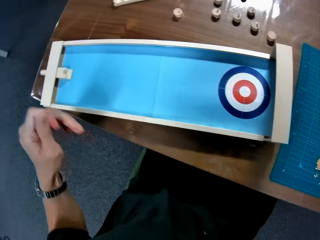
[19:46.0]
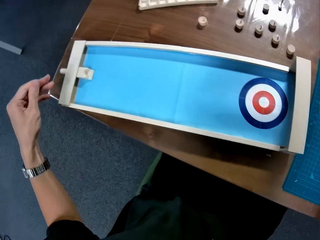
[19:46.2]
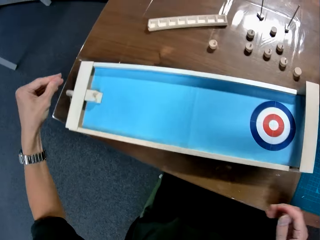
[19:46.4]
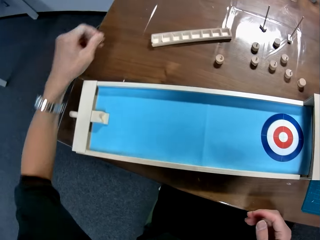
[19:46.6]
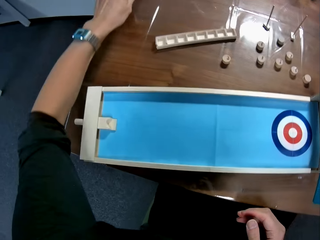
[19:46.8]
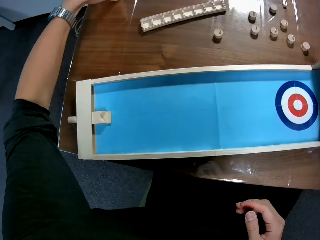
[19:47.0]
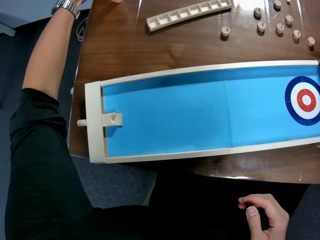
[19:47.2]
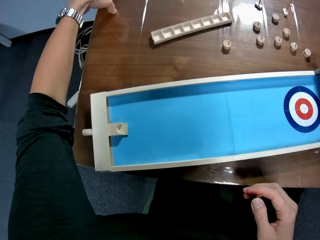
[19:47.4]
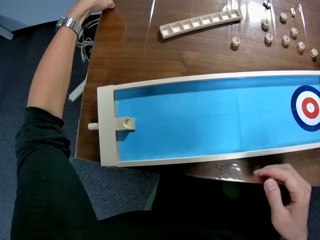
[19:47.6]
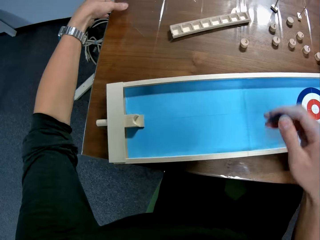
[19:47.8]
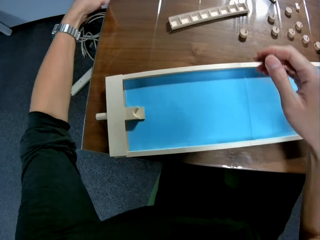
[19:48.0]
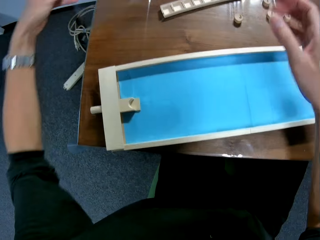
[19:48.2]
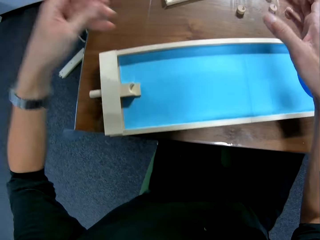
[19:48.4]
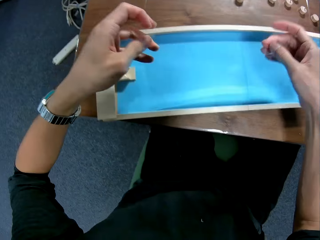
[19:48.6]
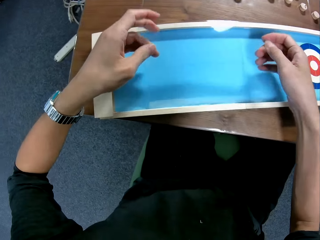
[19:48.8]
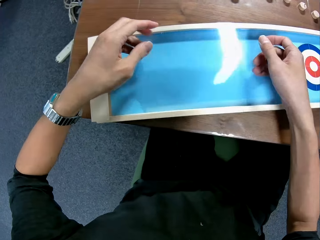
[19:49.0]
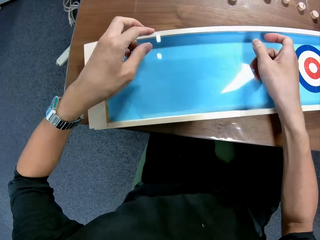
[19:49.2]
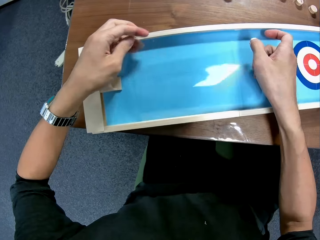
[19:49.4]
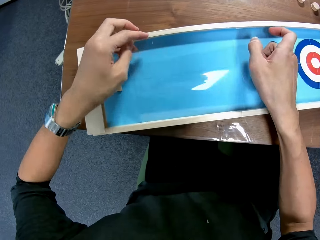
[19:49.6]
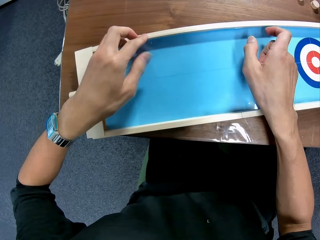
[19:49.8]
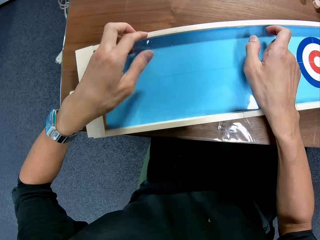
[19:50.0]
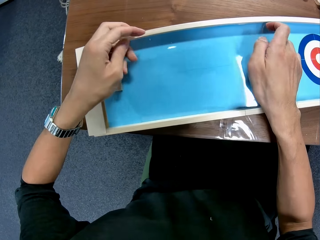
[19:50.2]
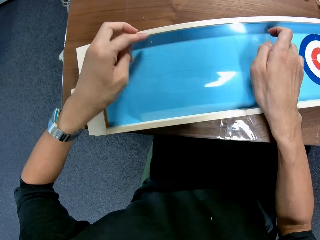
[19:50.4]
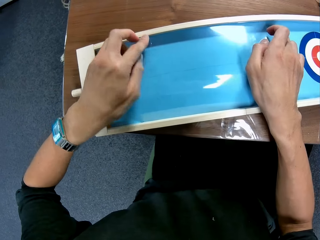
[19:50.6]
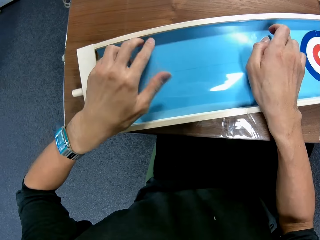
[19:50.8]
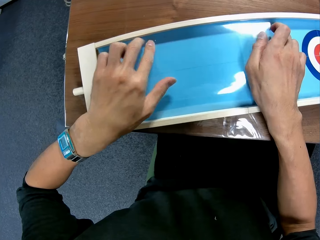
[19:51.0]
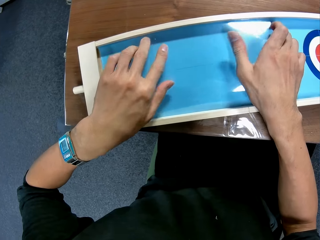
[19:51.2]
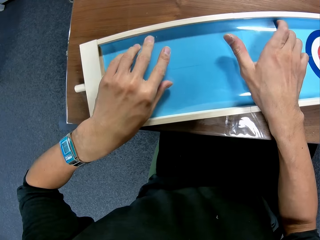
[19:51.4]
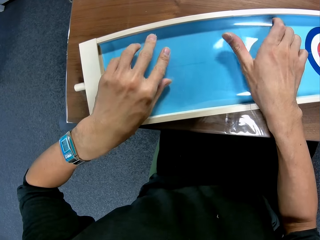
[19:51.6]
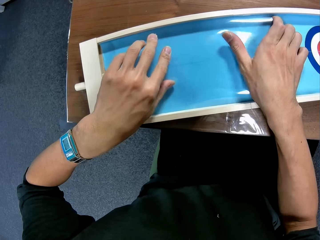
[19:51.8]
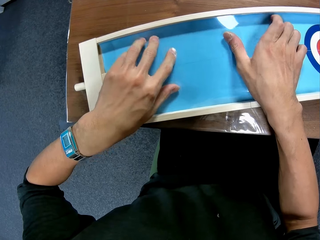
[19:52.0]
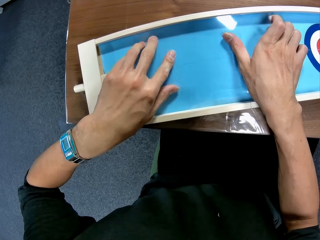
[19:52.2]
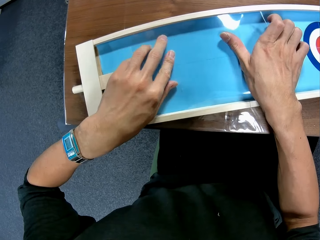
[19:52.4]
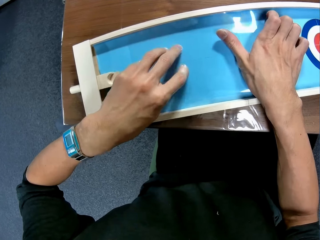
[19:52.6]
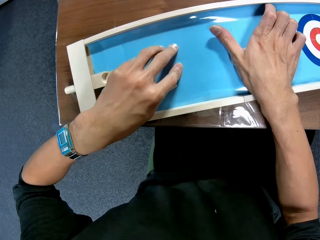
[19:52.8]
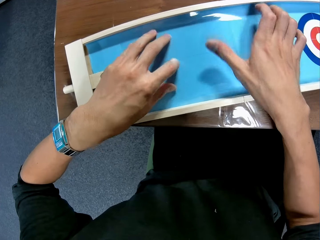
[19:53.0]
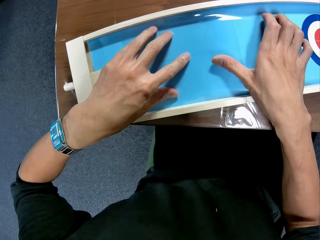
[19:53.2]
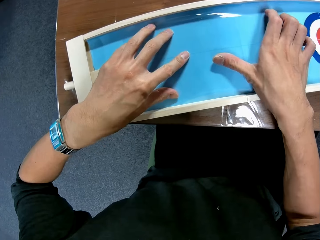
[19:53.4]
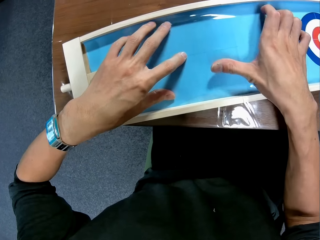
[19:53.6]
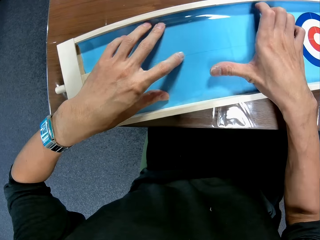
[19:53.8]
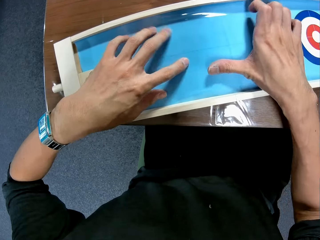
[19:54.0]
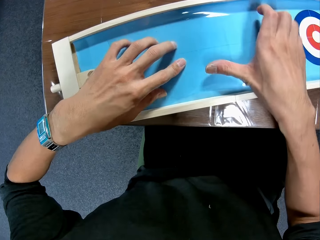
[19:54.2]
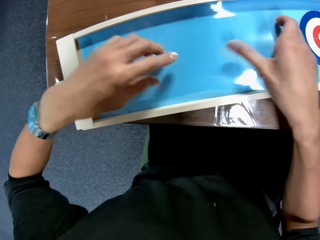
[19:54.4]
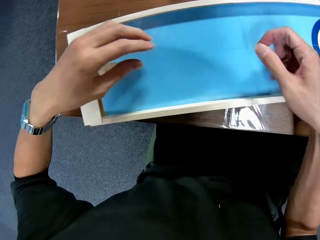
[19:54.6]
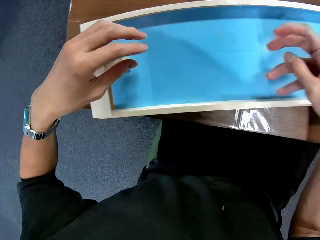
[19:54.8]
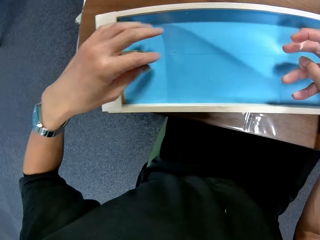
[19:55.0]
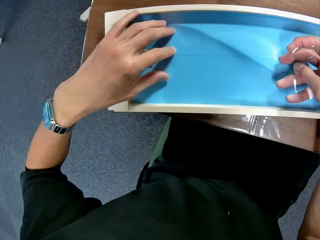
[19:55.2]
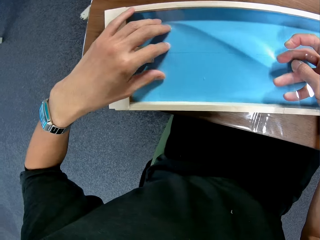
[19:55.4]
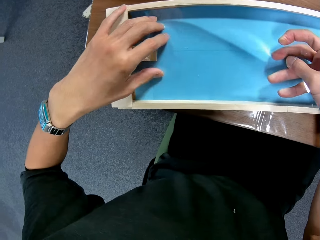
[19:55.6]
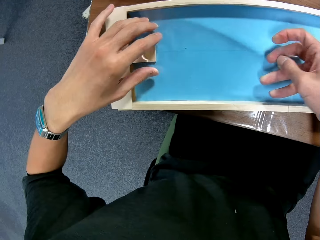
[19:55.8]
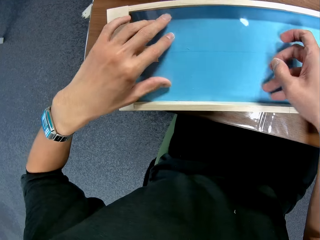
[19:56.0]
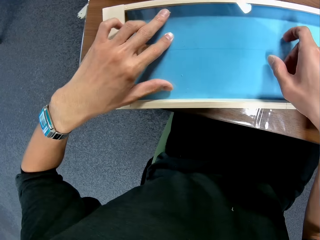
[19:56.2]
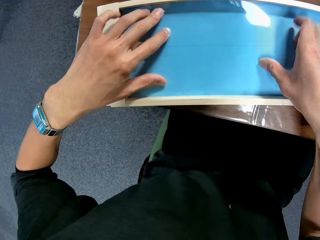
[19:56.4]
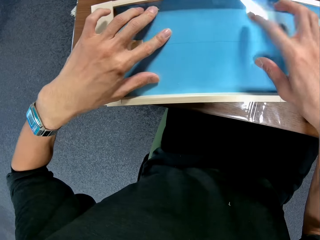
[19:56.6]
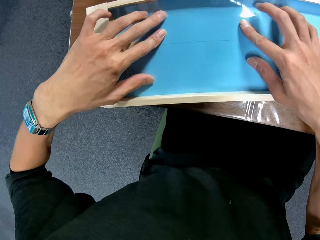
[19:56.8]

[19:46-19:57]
The camera wearer looks at the curling game board. They pick up a plastic sheet or transparent paper. They hold the transparent paper. They place the transparent paper on the curling game board inside the box. They fix the transparent paper on the curling board.

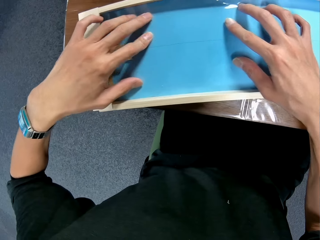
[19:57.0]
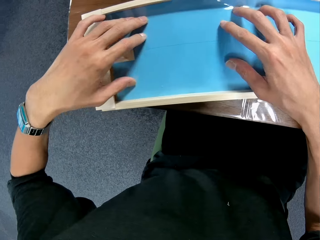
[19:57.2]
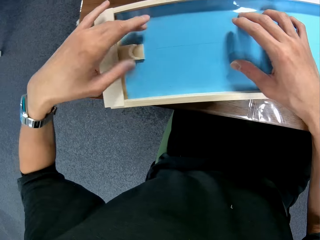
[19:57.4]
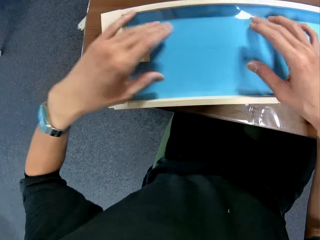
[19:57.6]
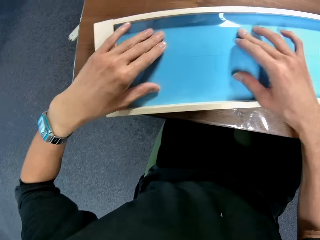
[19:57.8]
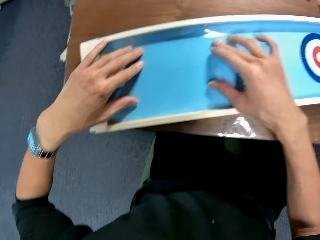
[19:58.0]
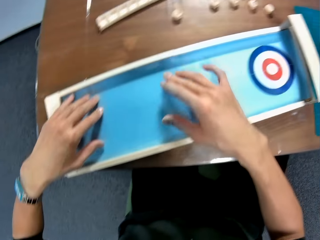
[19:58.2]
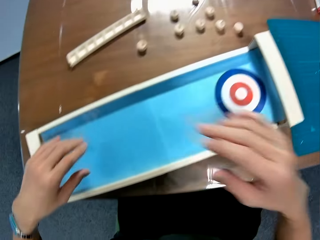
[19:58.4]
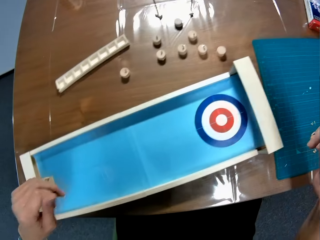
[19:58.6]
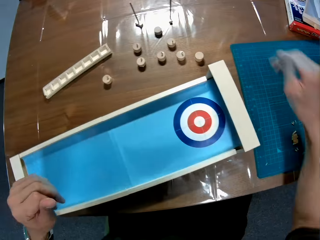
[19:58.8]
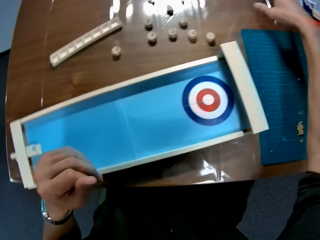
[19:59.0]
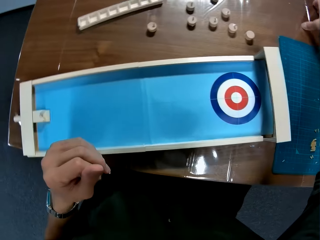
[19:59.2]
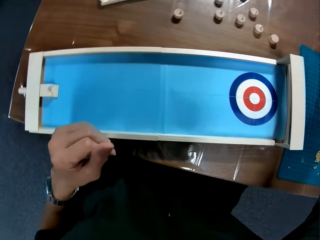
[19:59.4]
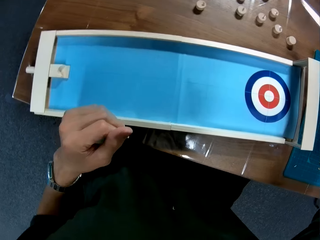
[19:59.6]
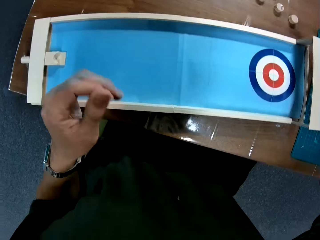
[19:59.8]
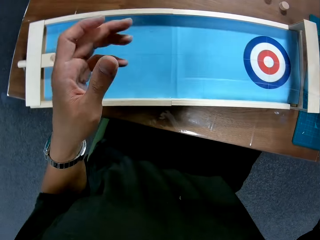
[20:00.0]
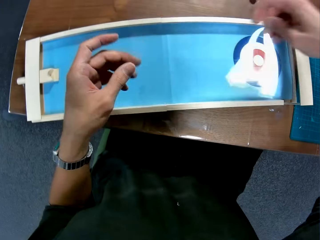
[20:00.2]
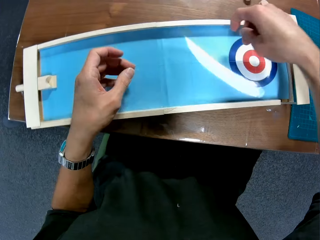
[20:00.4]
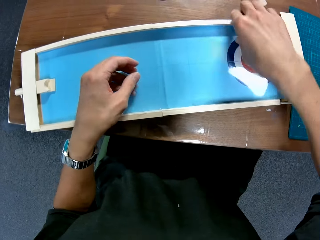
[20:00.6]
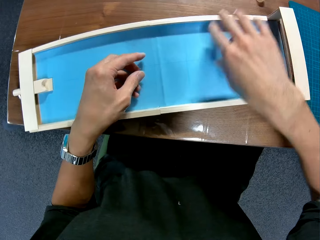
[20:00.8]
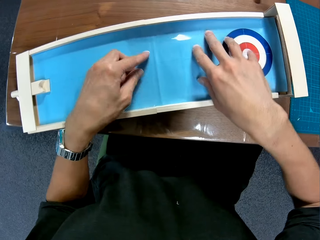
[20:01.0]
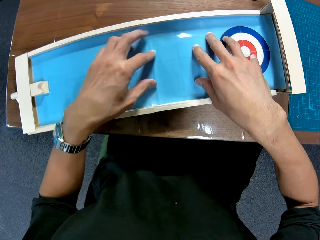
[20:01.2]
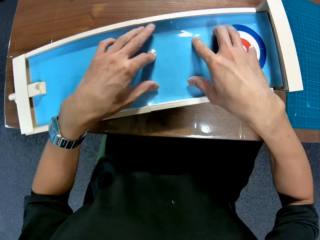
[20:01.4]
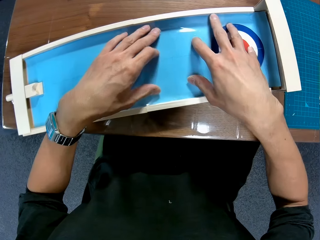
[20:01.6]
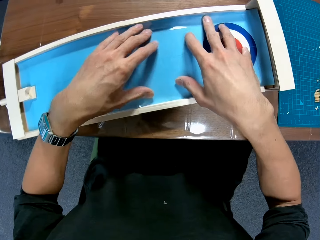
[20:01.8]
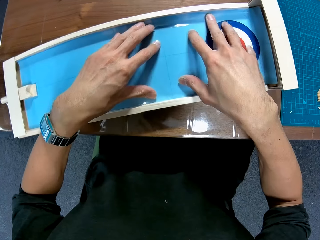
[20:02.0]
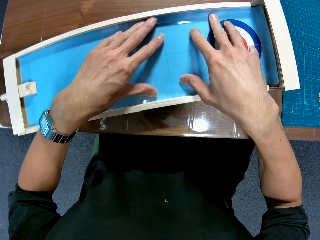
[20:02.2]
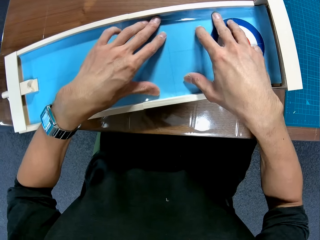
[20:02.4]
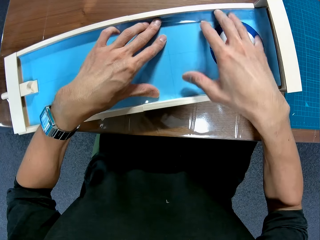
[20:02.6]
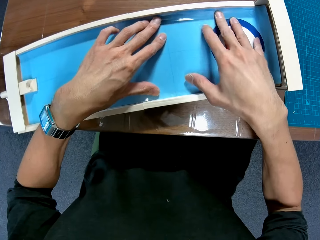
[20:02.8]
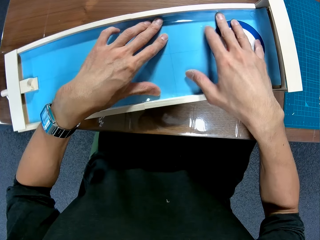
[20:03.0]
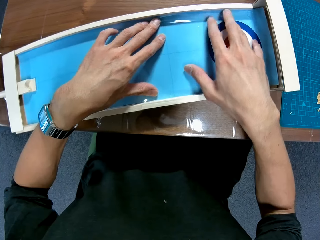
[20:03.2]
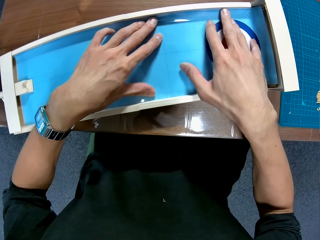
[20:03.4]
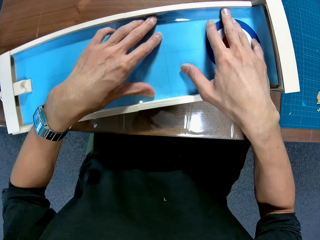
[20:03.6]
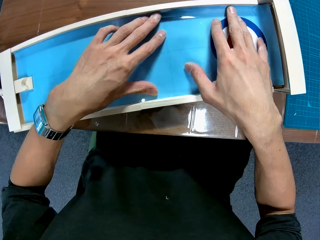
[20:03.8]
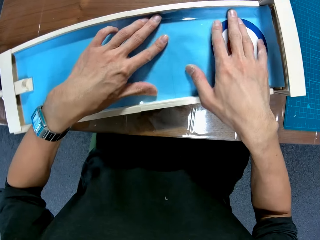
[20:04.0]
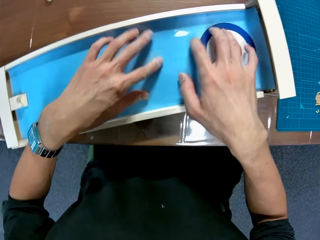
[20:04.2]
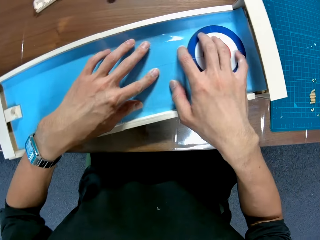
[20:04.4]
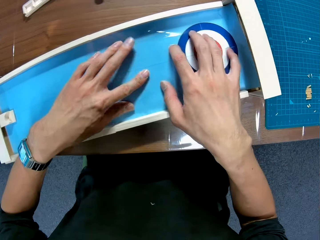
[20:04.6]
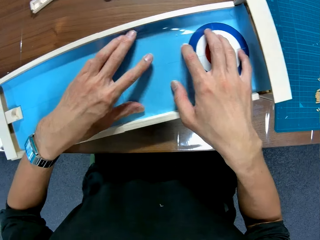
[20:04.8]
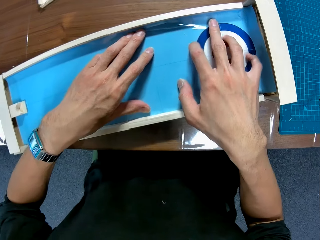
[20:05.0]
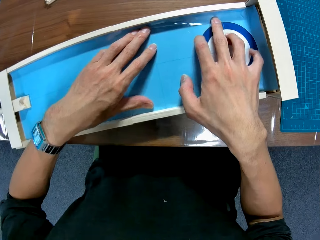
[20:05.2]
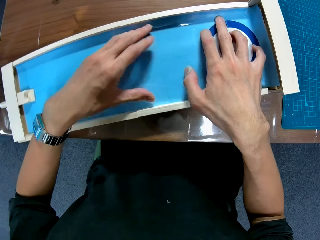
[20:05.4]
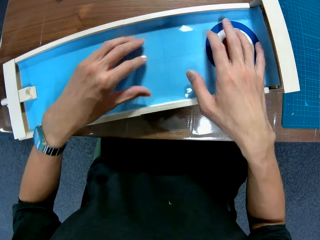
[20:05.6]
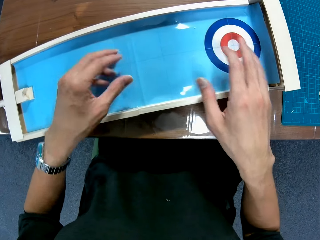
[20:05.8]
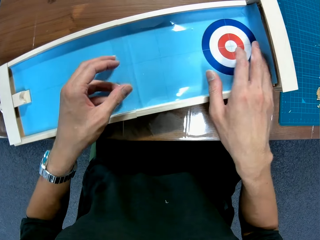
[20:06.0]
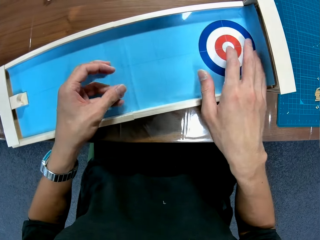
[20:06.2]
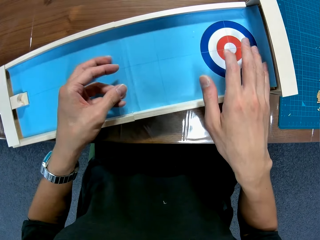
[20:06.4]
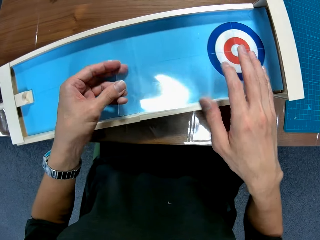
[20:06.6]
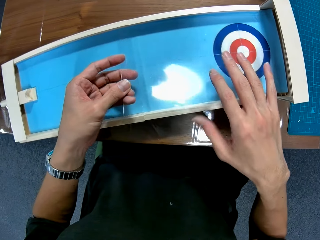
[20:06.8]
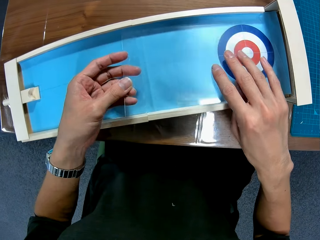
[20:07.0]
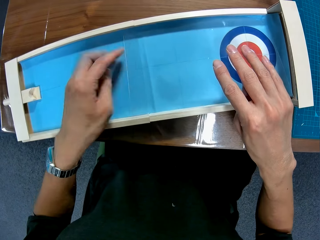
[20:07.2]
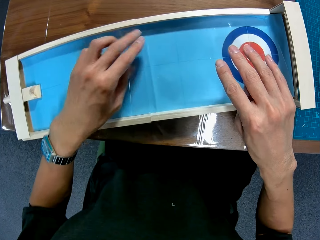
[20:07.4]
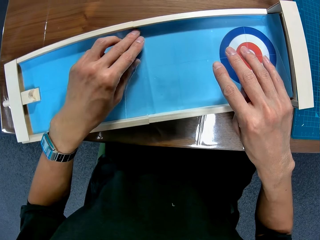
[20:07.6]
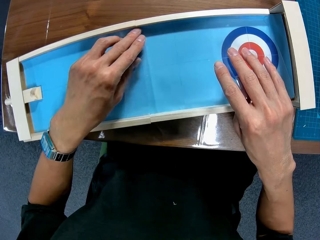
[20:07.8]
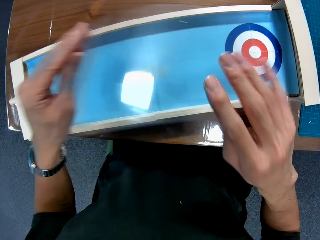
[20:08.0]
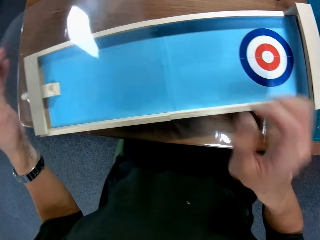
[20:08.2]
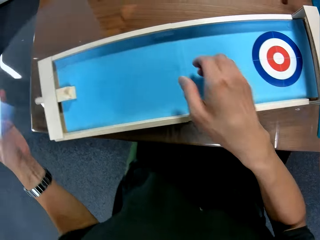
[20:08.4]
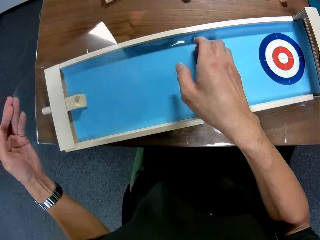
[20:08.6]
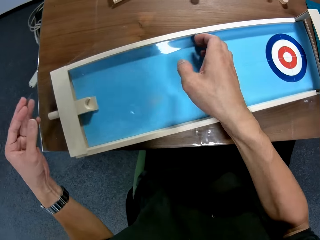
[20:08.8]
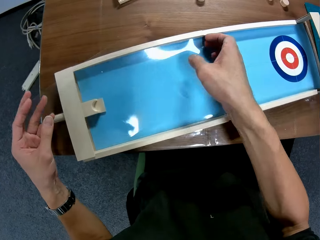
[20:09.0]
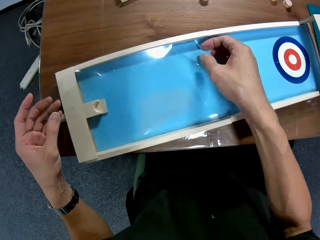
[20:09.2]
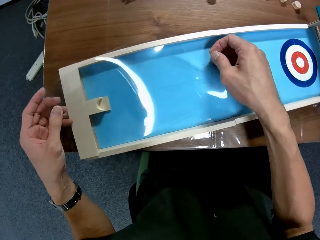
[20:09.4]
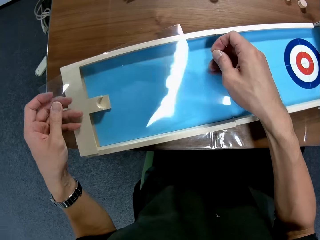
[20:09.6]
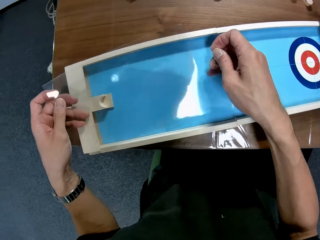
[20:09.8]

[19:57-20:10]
The camera wearer picks up a transparent paper from the table. They place the transparent paper on the curling game board inside the box. They fix the transparent paper on the curling board. They lift the transparent paper from the curling board.
